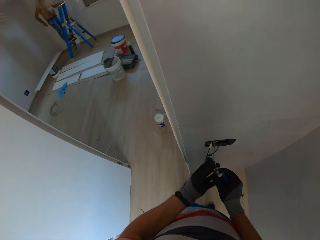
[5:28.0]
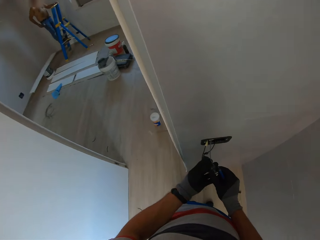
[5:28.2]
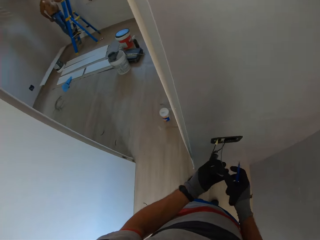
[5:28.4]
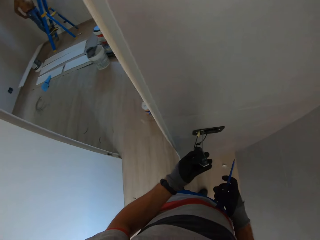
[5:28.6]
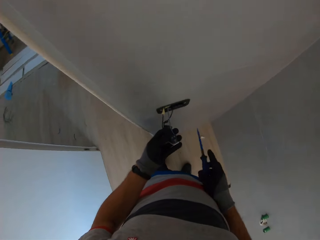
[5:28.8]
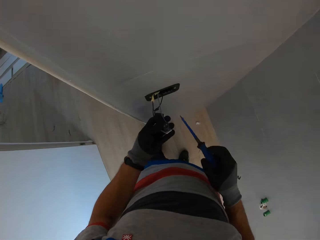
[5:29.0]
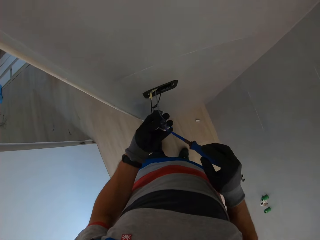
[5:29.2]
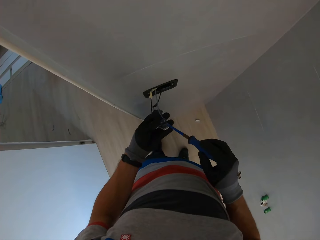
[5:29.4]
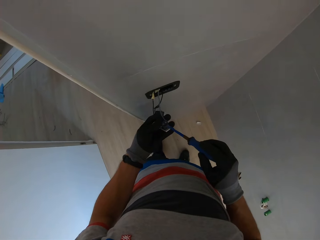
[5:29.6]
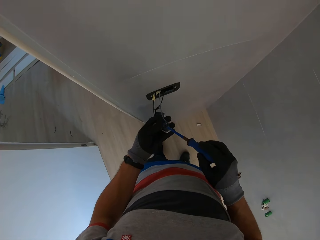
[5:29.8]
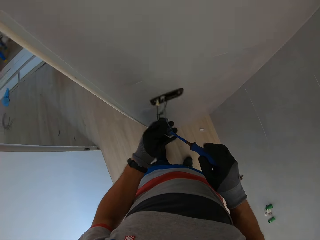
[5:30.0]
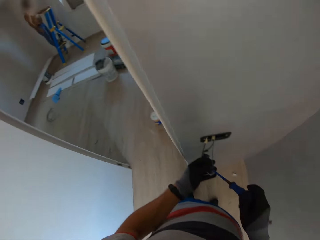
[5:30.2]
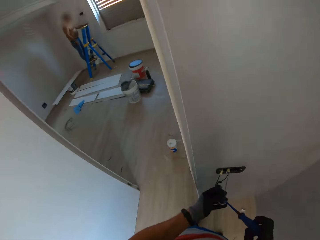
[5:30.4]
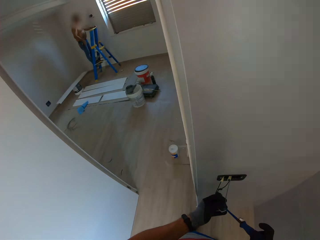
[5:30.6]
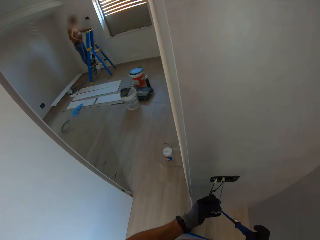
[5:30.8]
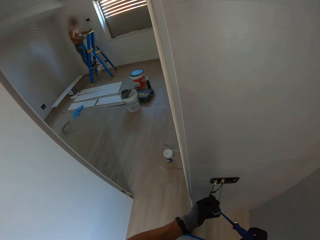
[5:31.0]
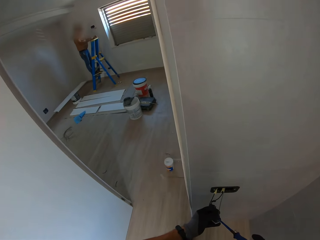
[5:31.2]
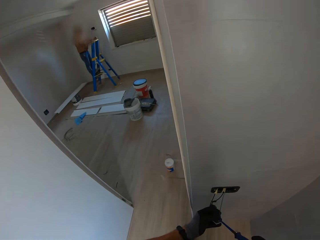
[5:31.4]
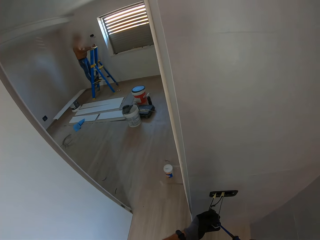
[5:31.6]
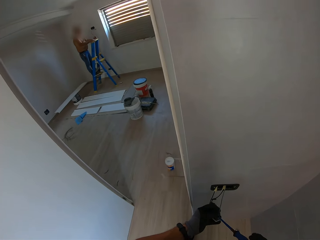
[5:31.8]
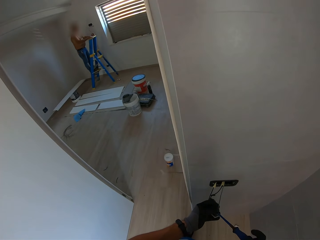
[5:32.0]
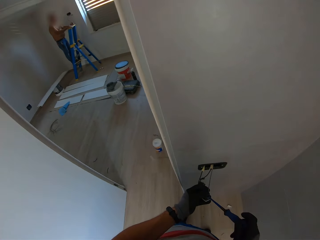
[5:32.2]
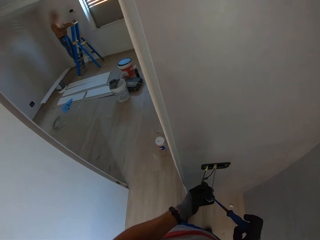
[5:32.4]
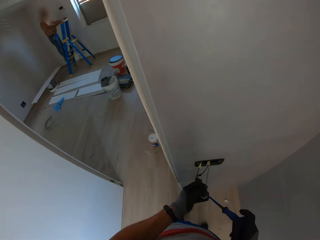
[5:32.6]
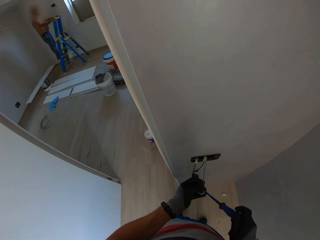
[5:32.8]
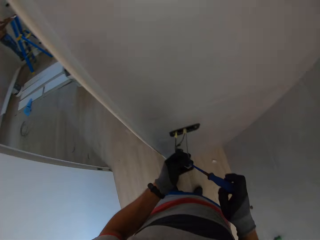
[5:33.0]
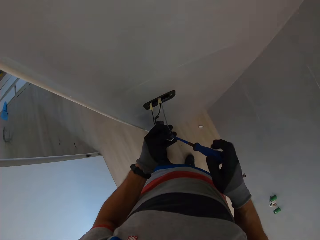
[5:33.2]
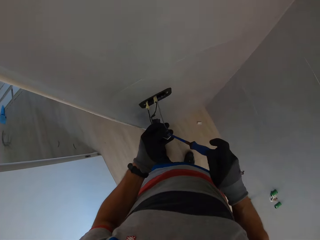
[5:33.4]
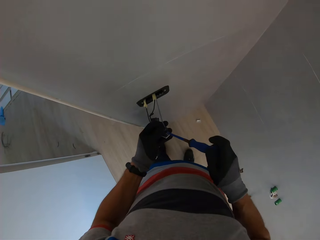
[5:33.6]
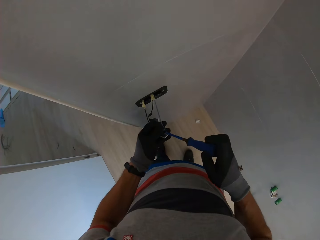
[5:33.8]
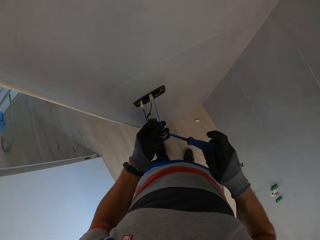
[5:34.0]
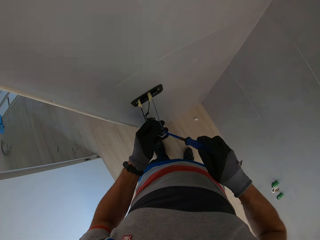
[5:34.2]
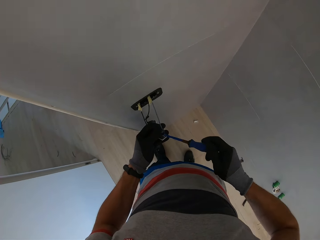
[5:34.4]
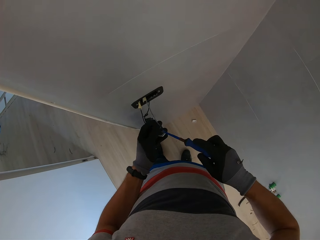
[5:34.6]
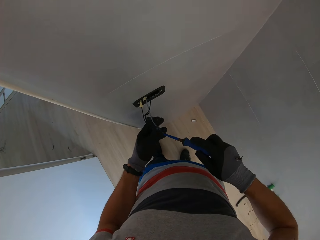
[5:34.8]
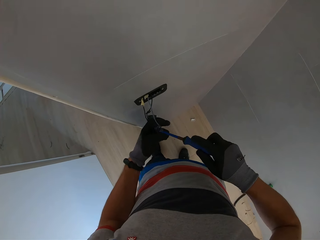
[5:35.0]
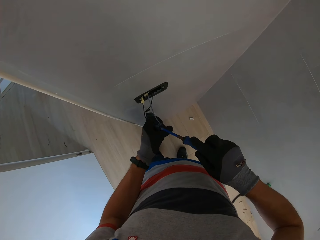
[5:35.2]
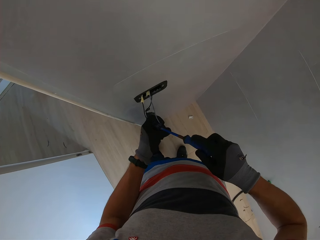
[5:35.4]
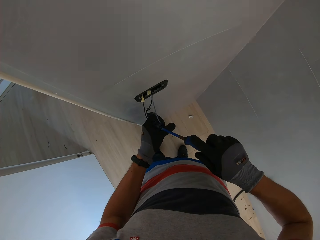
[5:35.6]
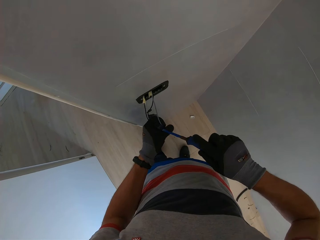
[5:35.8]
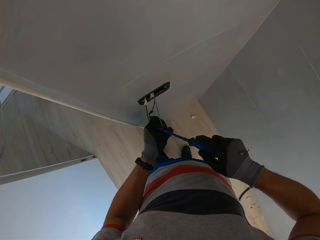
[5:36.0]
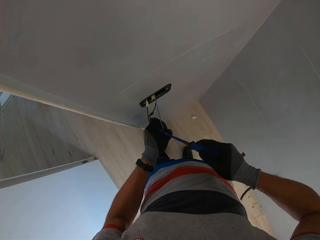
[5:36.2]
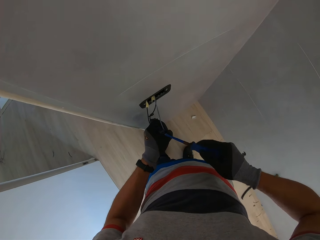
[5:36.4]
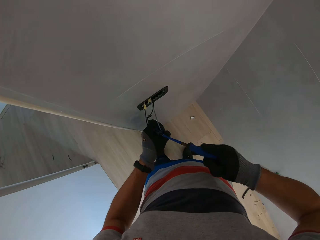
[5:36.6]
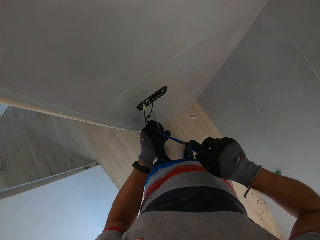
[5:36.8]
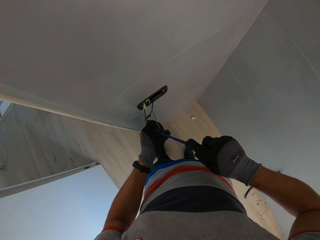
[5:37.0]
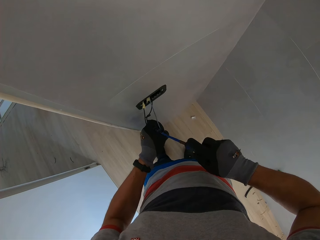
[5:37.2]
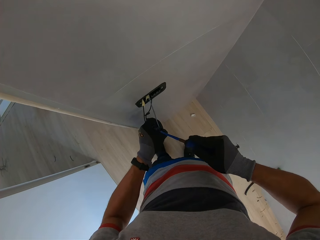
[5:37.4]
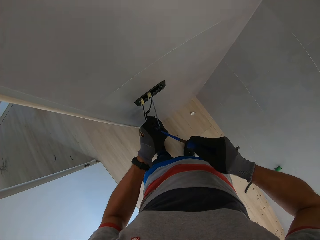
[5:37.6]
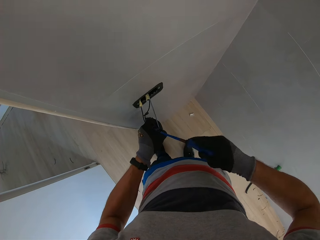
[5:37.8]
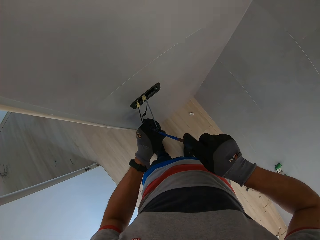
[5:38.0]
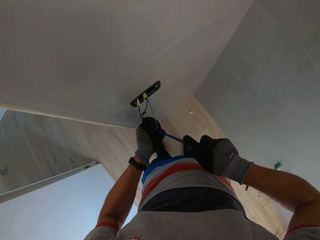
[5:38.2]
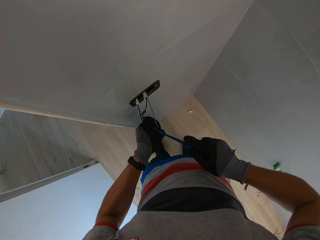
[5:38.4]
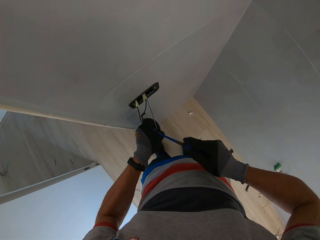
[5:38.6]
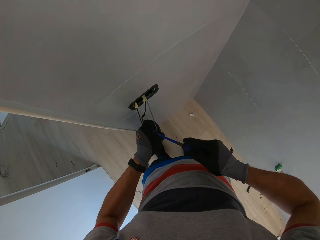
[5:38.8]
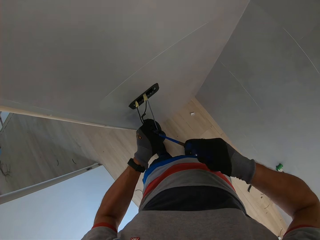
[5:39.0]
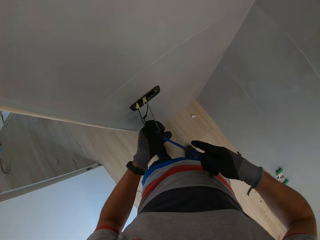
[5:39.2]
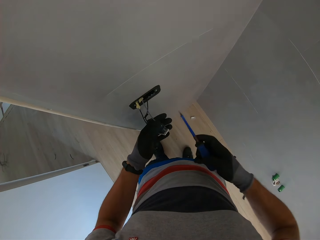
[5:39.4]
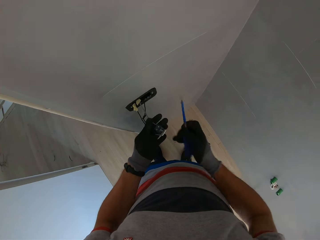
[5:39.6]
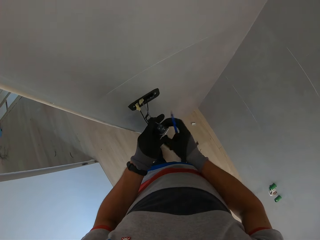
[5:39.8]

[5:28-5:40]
The camera wearer tightens the nut on the socket with a screwdriver. They adjust the holder with the screwdriver.

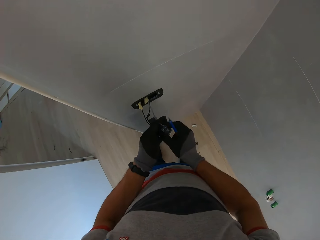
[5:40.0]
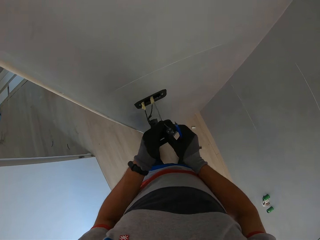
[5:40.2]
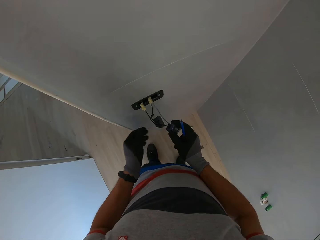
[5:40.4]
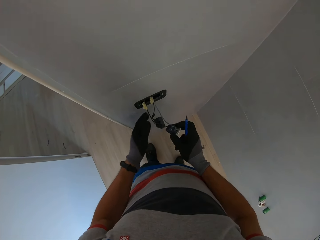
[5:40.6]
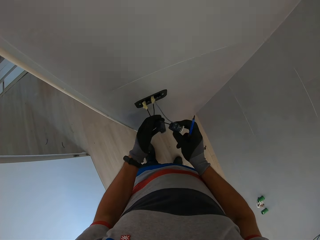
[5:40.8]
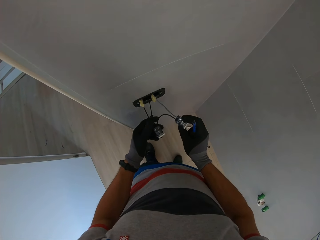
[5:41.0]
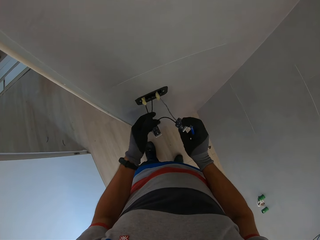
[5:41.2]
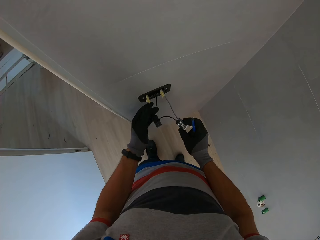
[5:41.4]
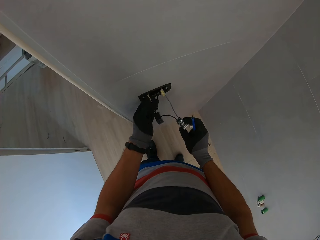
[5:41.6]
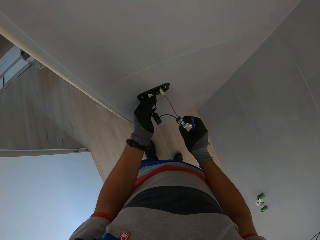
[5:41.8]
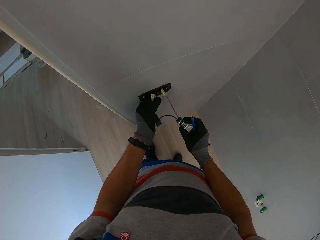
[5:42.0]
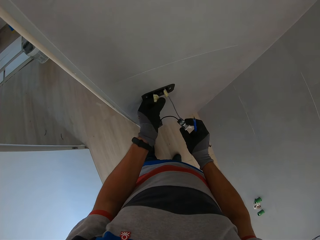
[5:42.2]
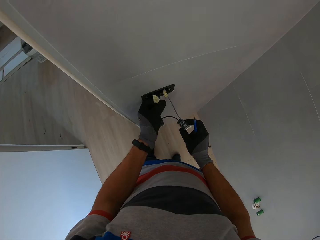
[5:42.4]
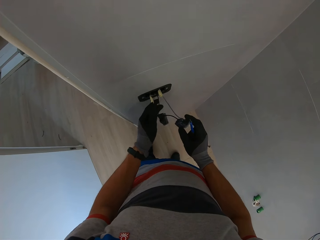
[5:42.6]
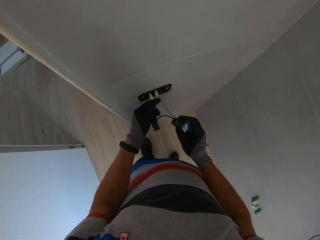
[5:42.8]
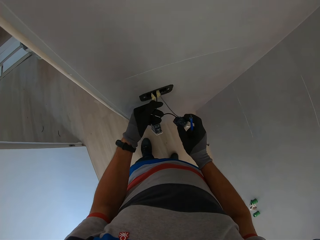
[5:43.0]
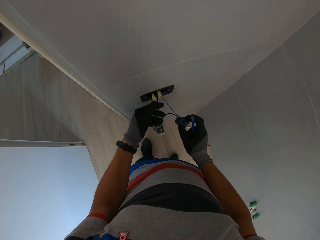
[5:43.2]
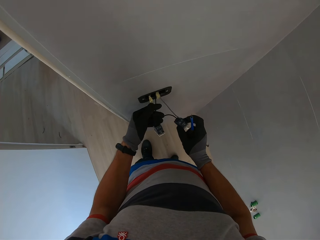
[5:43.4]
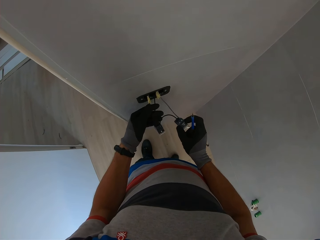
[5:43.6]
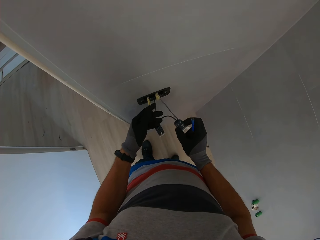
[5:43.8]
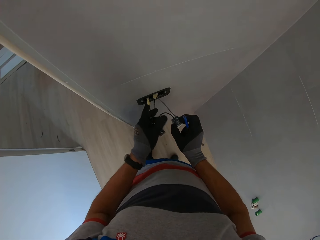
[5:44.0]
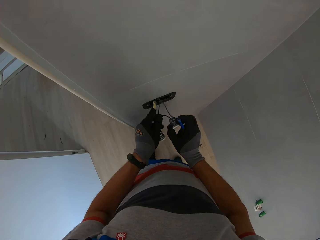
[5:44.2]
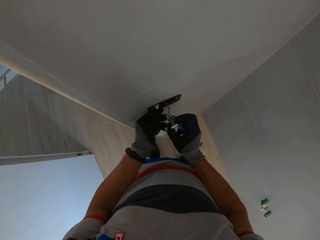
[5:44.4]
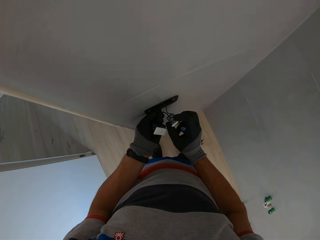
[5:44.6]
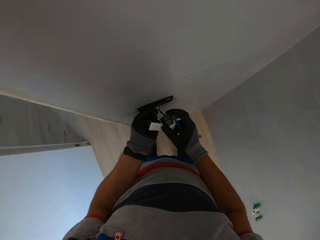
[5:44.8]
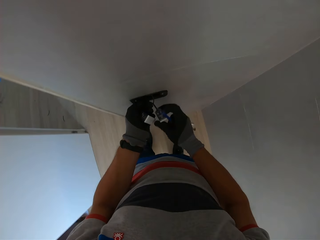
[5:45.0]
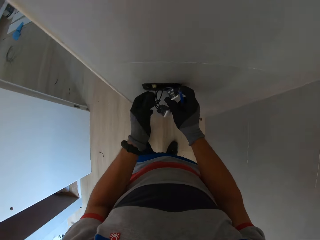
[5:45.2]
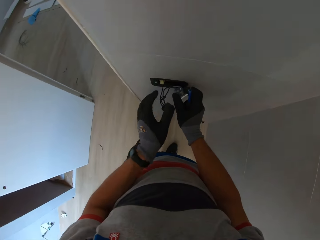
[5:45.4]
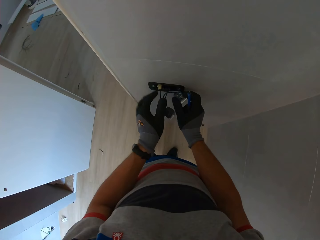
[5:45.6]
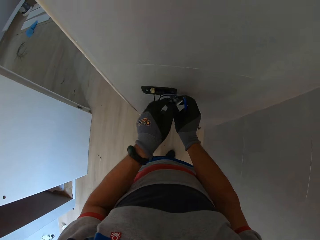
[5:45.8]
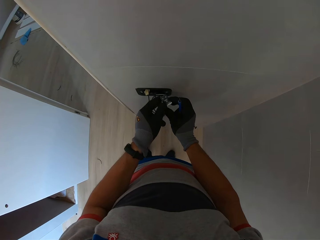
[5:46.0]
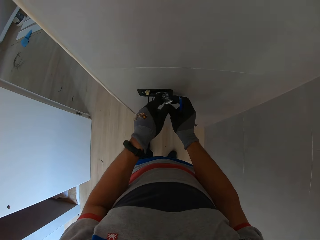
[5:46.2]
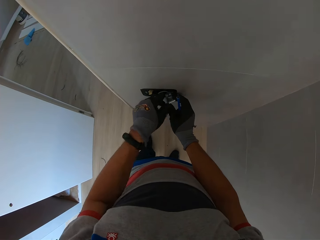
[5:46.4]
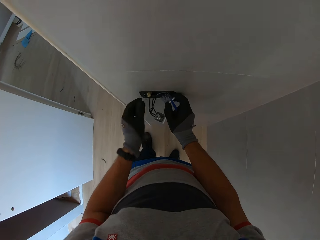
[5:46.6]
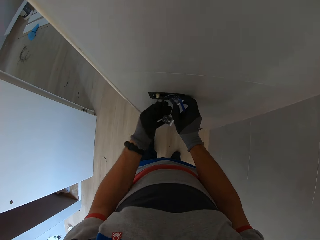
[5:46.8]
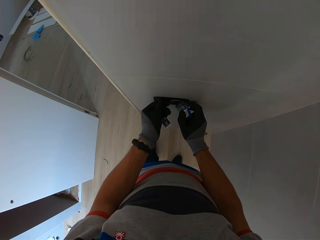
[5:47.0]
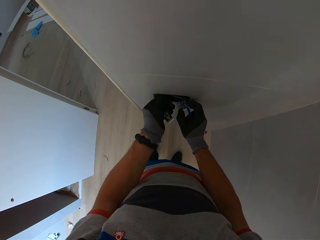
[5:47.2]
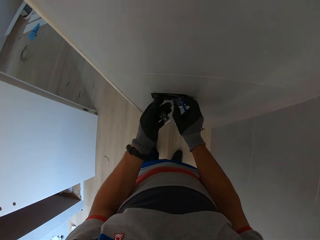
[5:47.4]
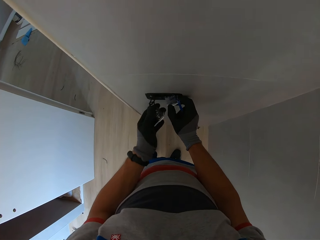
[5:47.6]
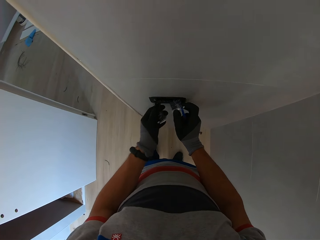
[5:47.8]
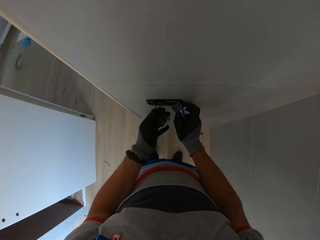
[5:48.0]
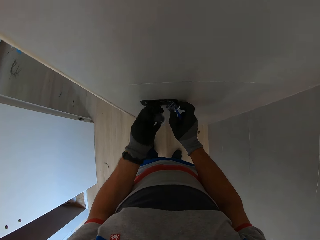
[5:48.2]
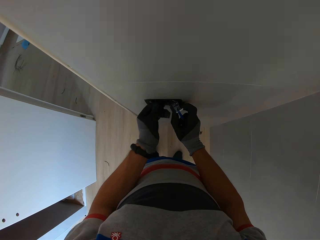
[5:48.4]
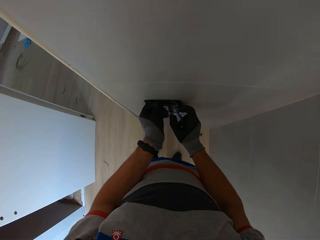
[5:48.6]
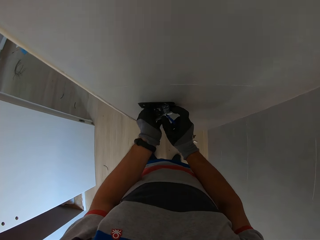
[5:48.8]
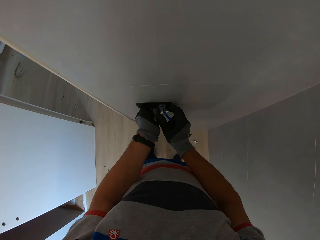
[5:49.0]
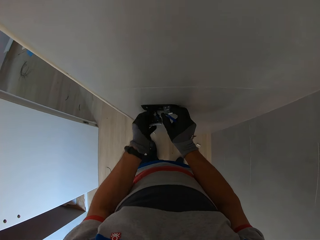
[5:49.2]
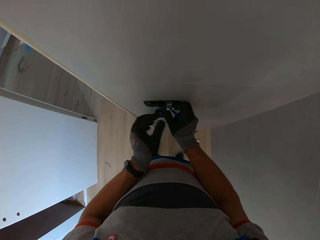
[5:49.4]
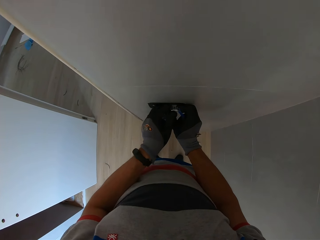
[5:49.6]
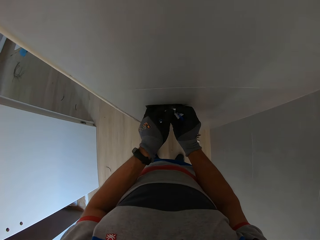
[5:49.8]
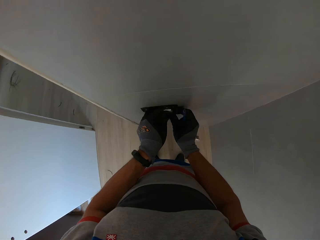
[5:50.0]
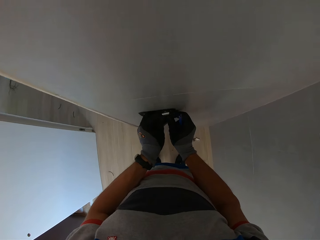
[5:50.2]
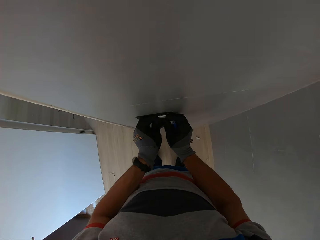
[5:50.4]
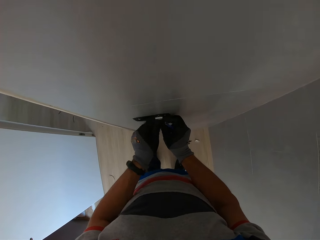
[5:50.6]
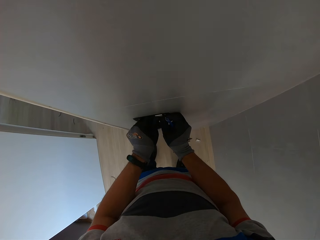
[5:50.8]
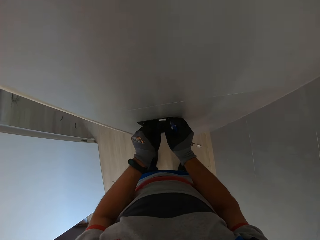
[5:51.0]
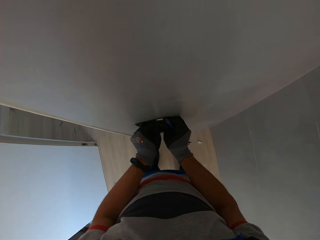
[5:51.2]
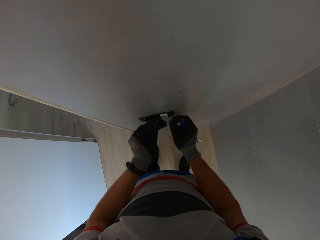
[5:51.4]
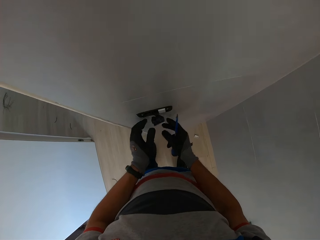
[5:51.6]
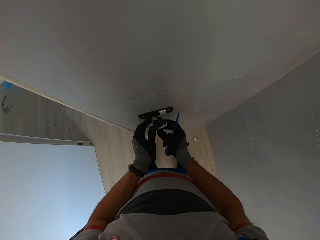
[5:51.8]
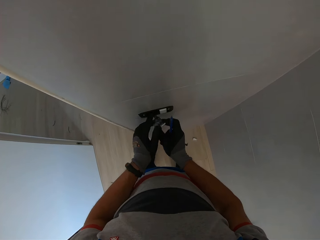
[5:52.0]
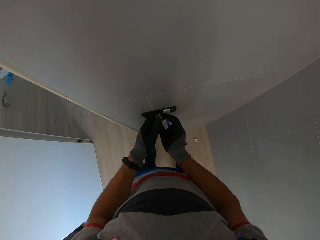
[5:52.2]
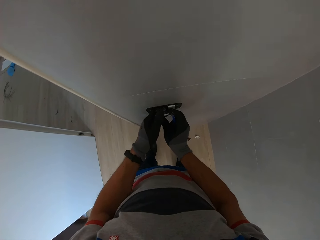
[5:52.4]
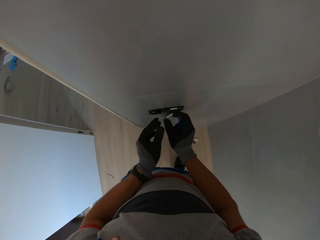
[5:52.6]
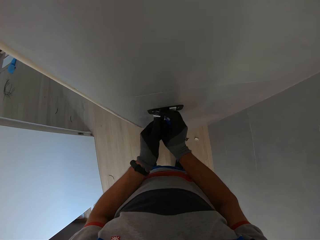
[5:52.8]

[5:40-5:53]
The camera wearer holds the cable. They fix the socket on the wall. They put the holder in the socket.
